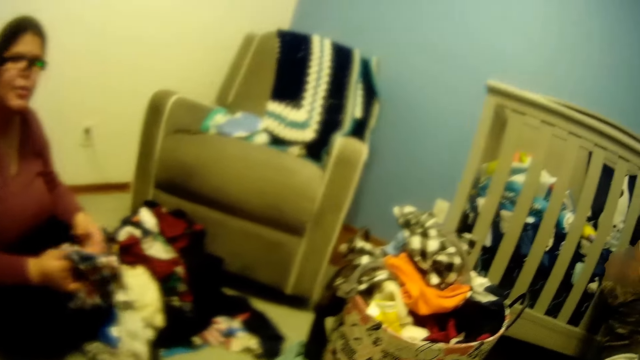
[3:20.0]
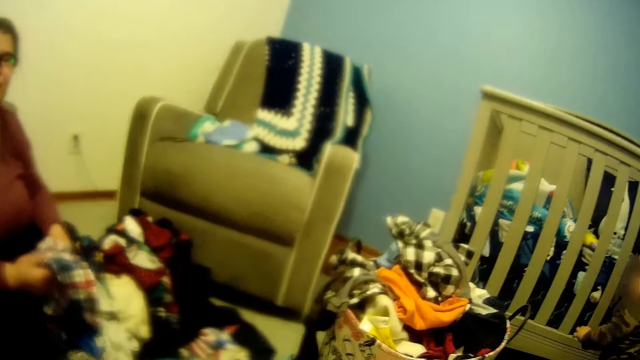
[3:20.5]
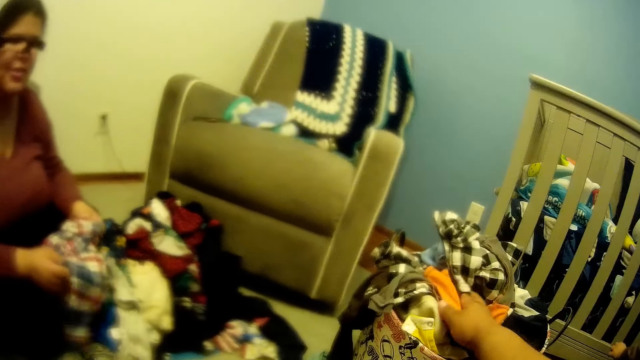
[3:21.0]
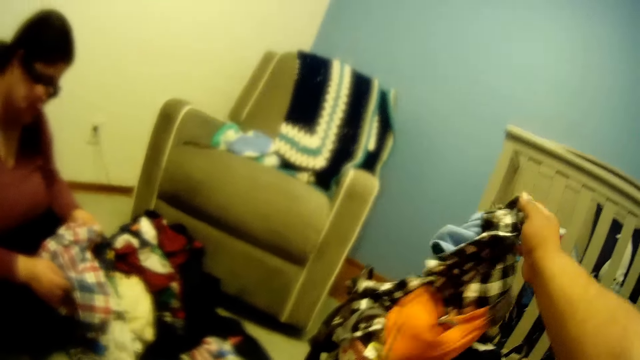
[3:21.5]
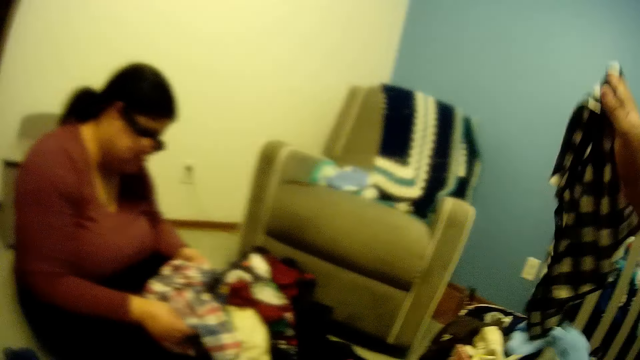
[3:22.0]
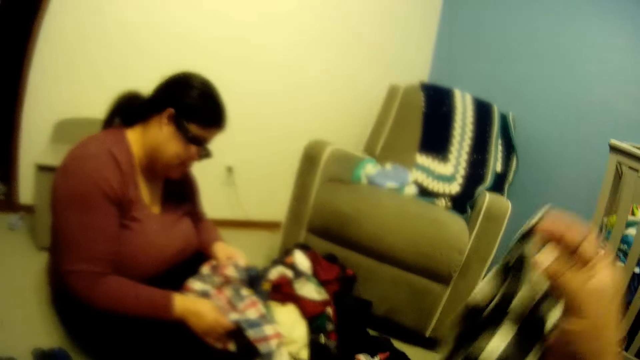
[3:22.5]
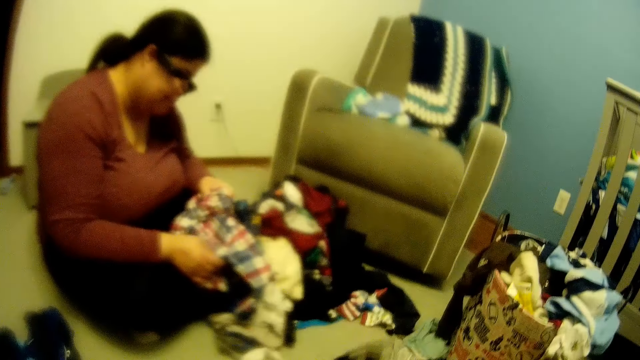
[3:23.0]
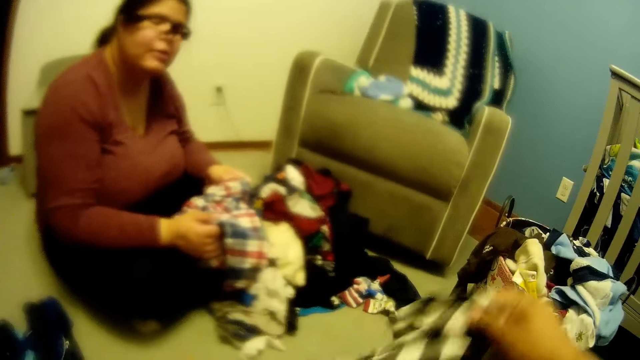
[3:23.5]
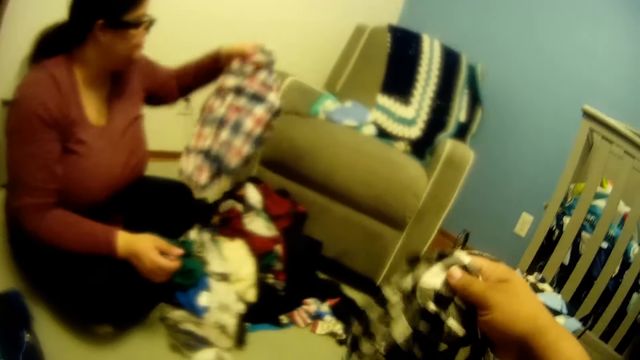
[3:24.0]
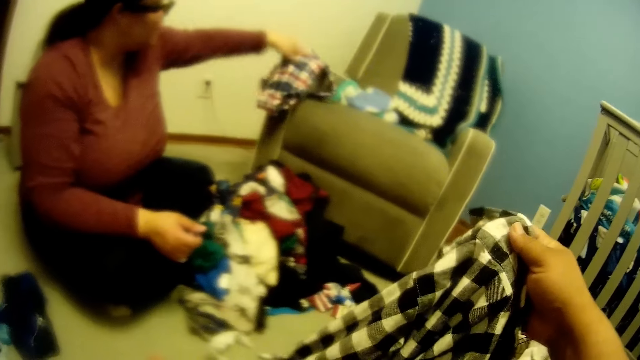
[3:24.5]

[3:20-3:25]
The woman holds the cloth with both hands. The camera wearer picks a cloth from the basket with his right hand. He interacts with the woman. The woman tosses the cloth on the chair with her left hand.

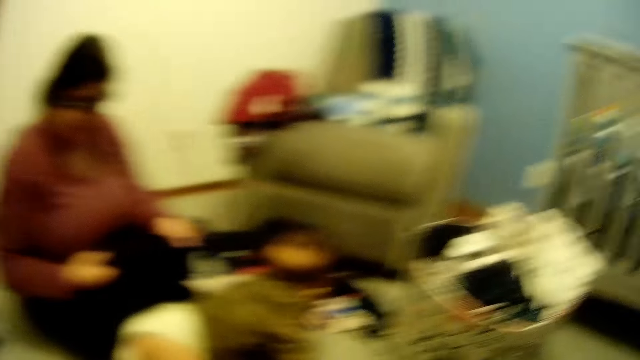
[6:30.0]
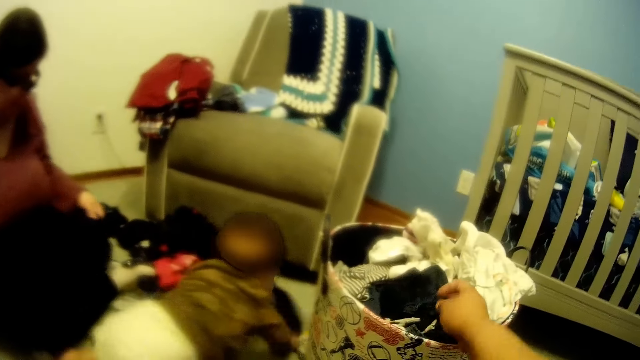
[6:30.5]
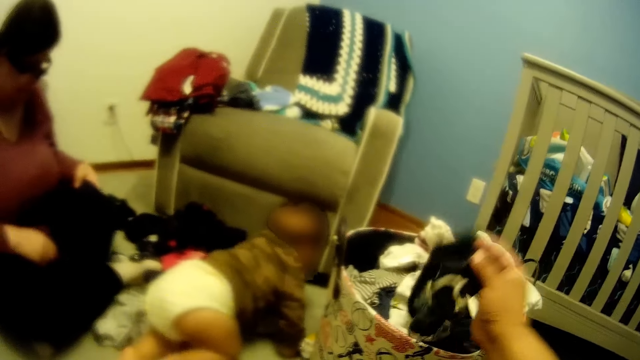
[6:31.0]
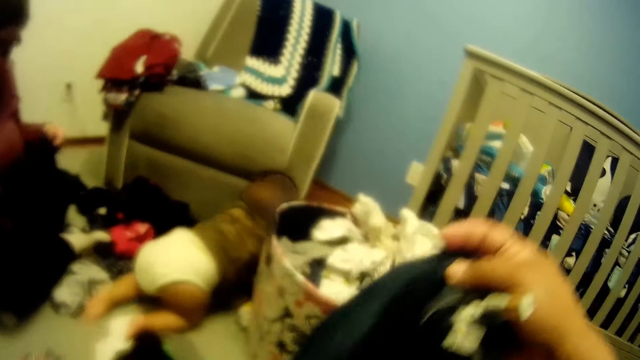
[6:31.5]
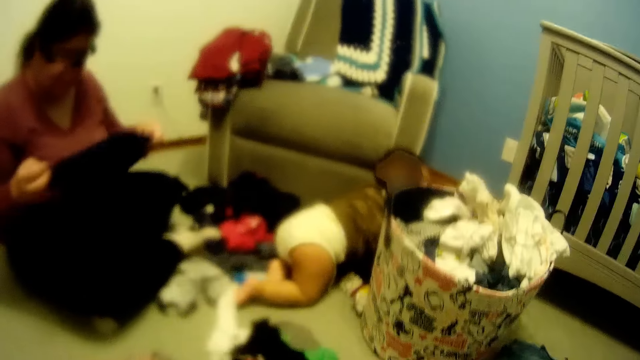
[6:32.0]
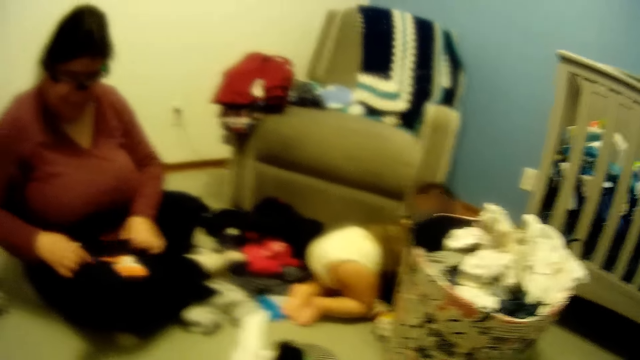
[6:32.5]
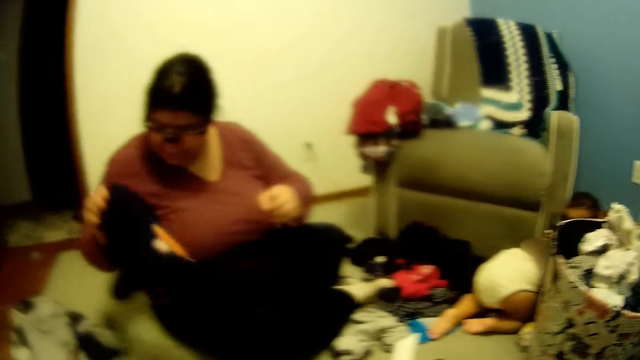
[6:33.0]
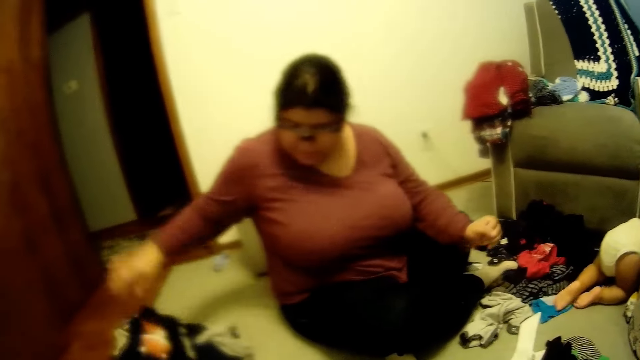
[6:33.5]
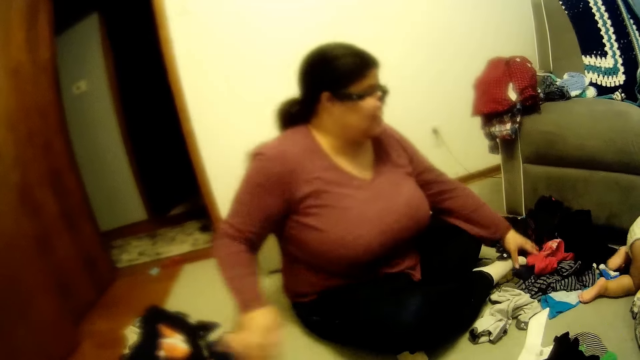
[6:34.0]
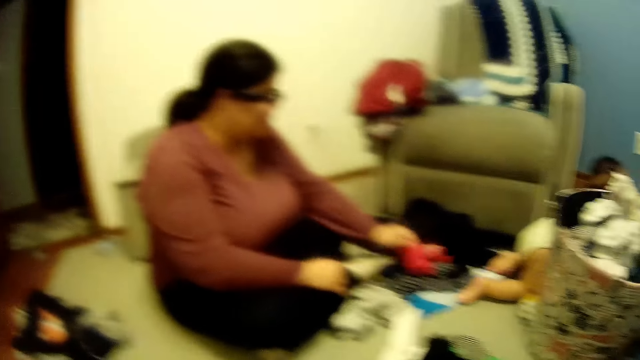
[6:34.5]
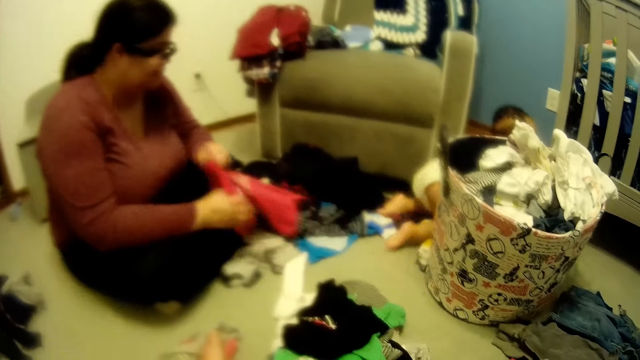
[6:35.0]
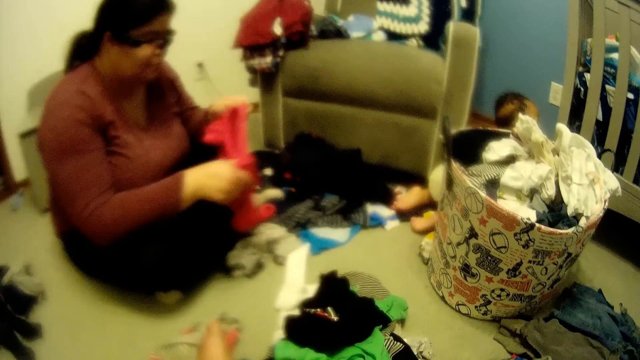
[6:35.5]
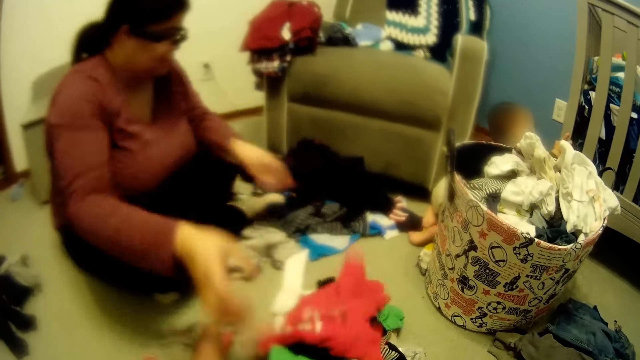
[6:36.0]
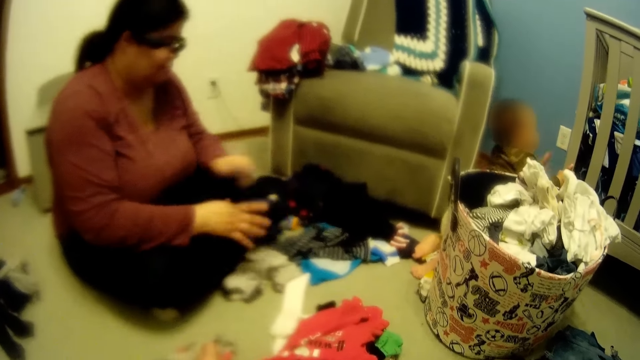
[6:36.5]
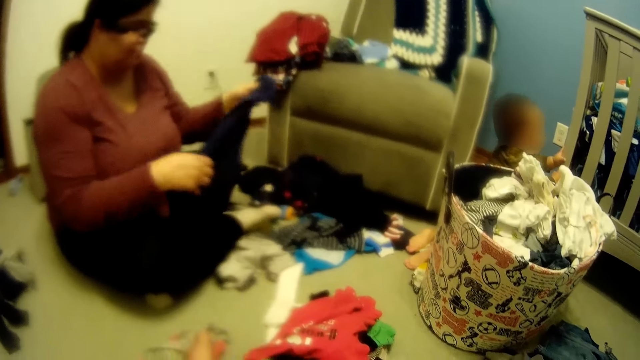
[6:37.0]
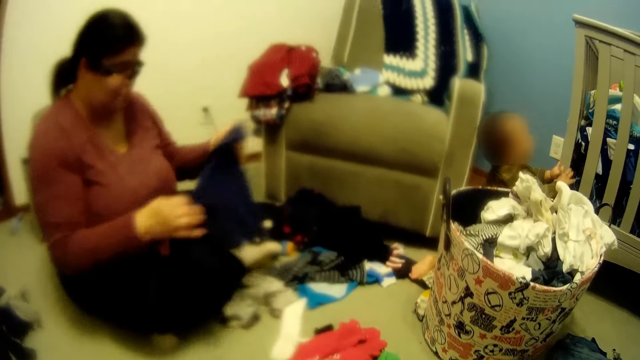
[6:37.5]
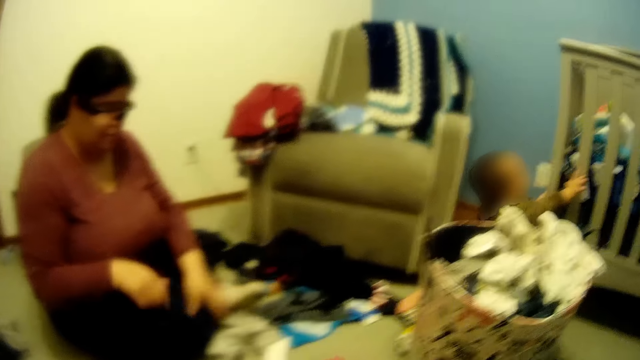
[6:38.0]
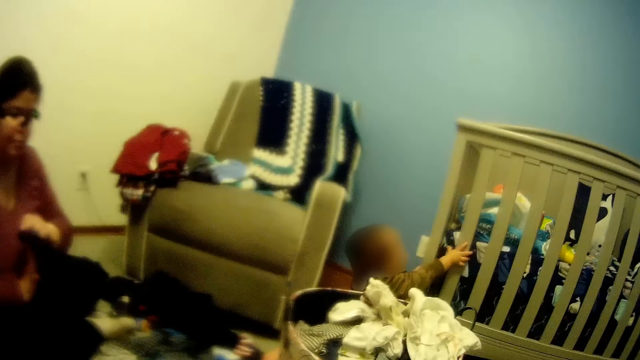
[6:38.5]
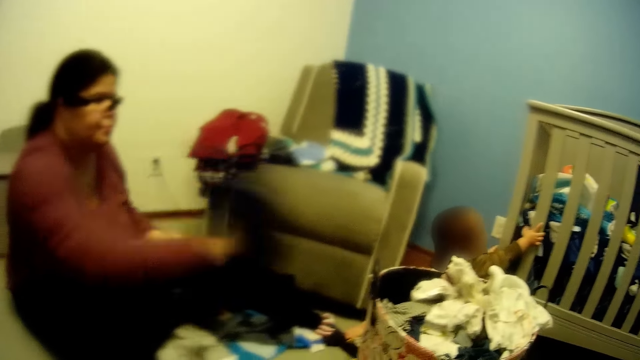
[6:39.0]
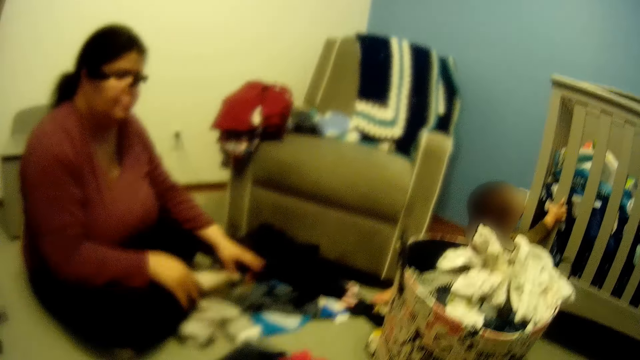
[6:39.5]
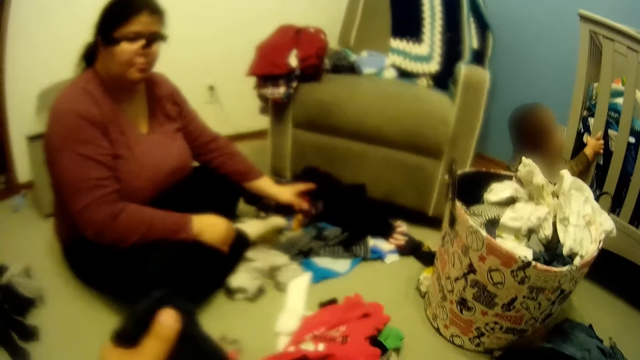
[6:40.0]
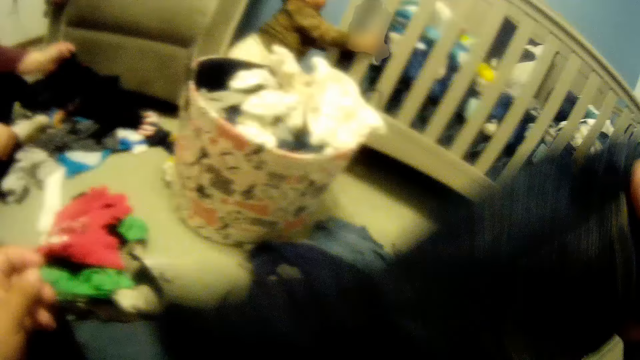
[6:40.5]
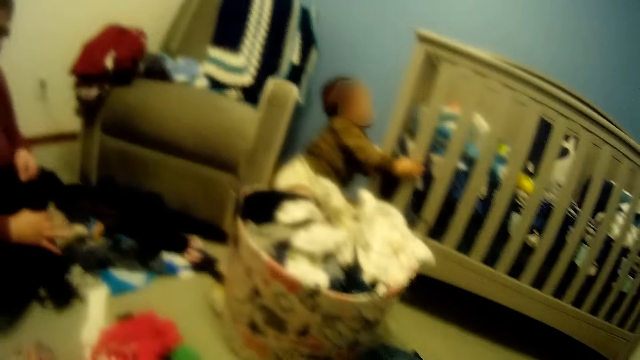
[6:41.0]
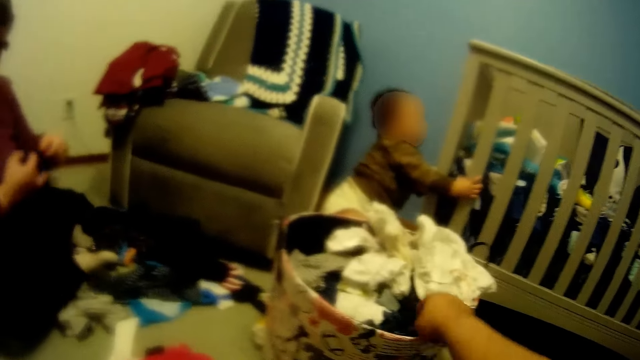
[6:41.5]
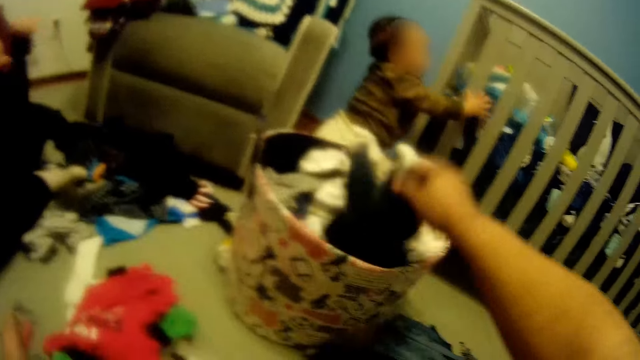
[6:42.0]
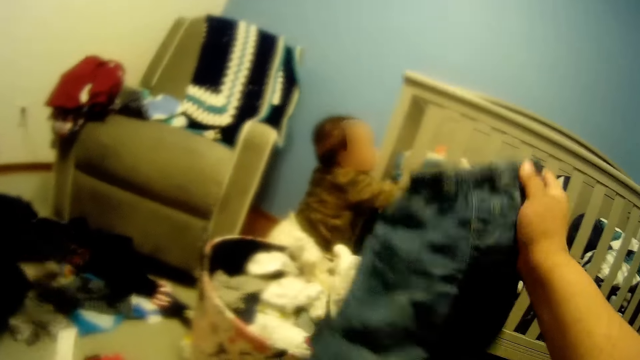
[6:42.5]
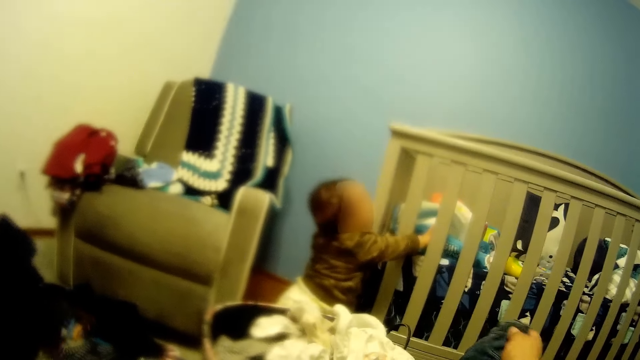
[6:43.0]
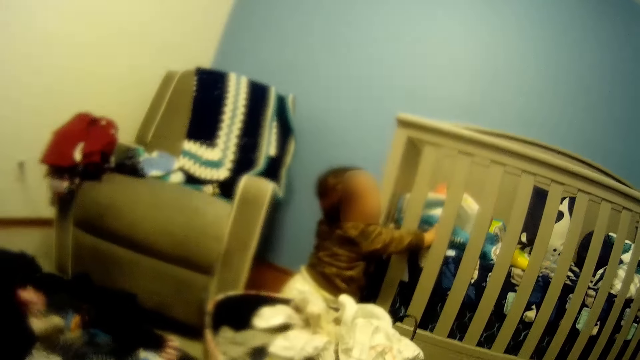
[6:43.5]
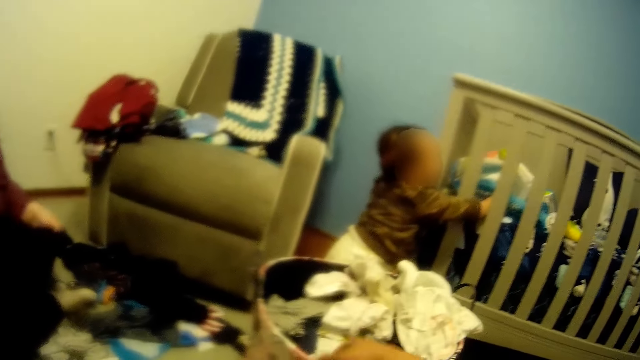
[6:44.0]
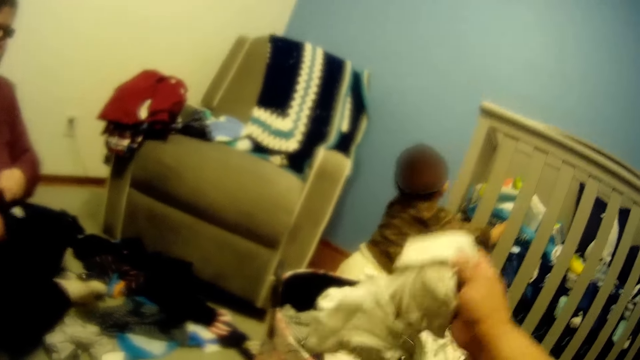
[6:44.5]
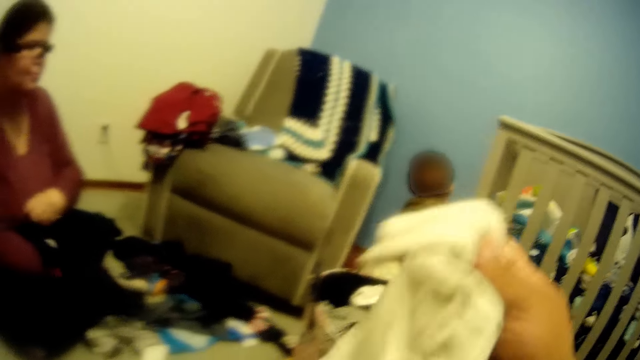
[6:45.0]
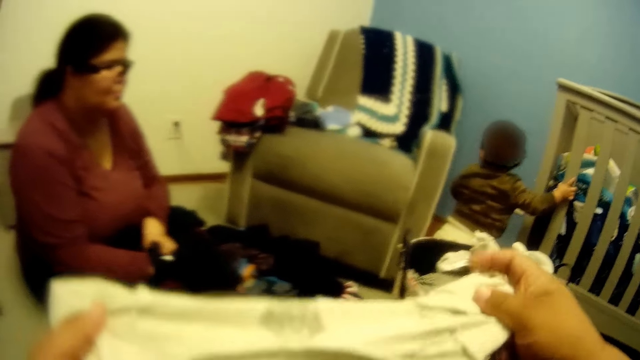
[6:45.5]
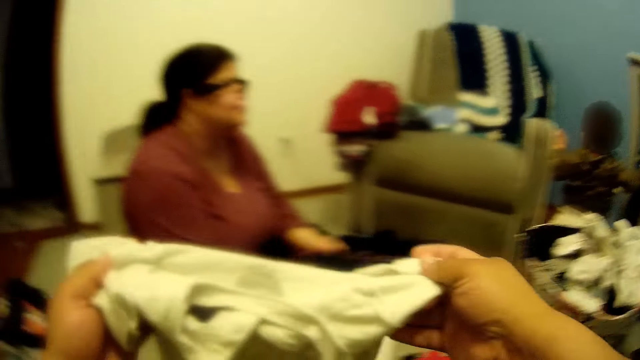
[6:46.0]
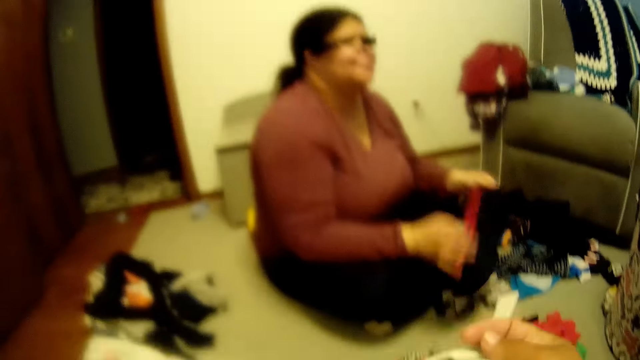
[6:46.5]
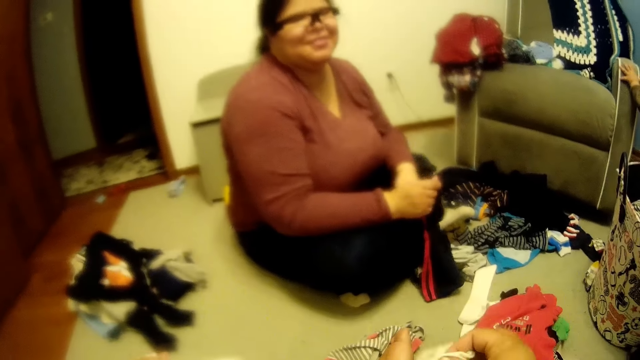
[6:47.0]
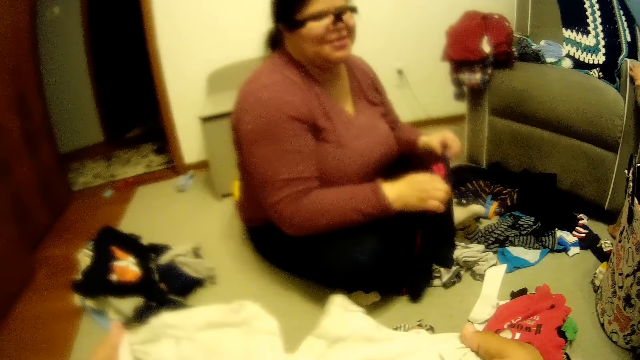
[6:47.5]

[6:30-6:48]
The camera wearer brings out a cloth from a basket of clothes by his right side with his right hand. A baby crawls on the floor towards a cradle bed. A woman drops a cloth on the floor by her right side with her right hand. The woman moves clothes on the floor. The woman picks a cloth from the floor. The woman puts the cloth on the floor. The camera wearer puts a cloth on the floor. The baby stands, holding the cradle bed. The camera wearer picks a cloth from the basket. He picks a cloth from the basket again.
